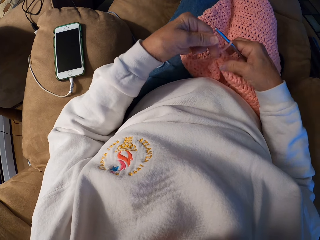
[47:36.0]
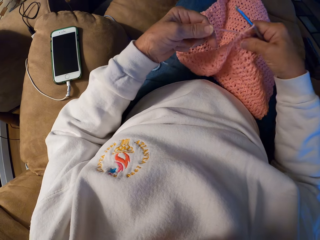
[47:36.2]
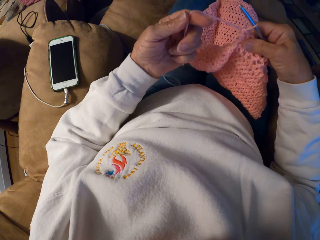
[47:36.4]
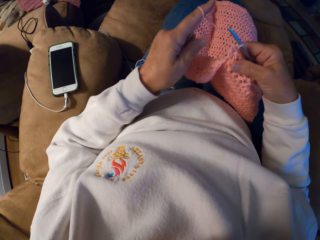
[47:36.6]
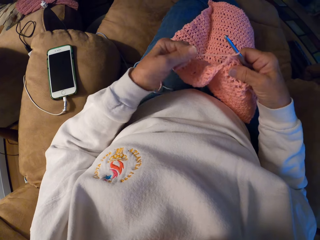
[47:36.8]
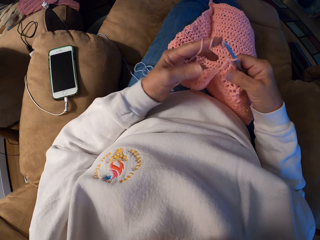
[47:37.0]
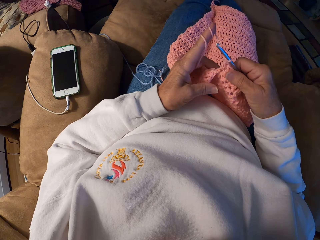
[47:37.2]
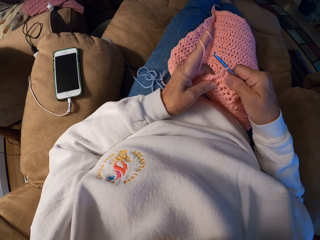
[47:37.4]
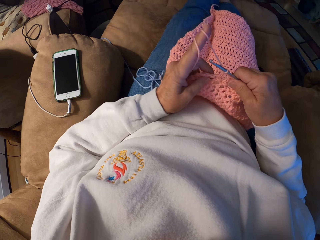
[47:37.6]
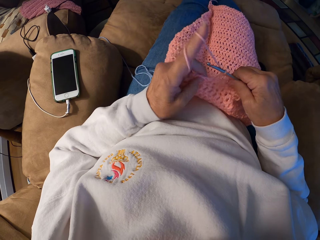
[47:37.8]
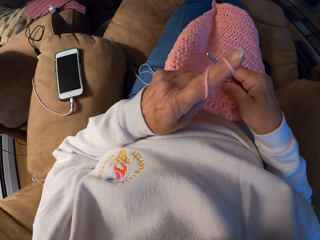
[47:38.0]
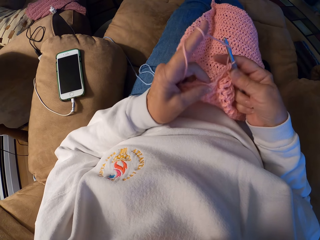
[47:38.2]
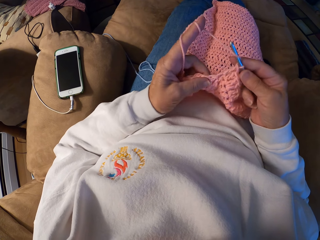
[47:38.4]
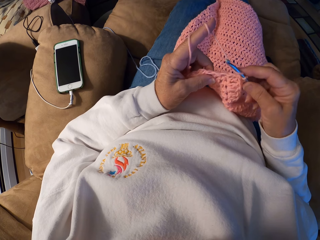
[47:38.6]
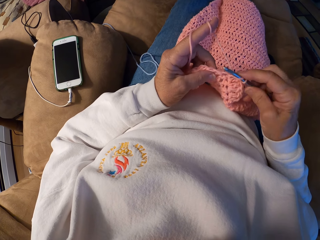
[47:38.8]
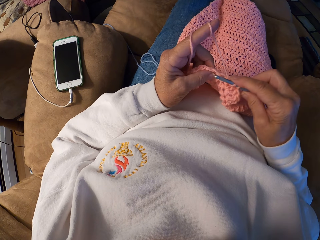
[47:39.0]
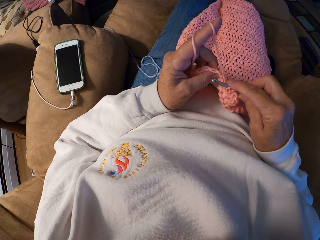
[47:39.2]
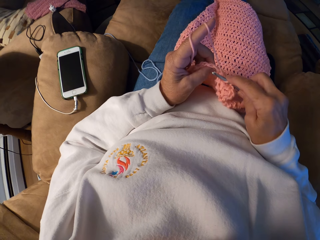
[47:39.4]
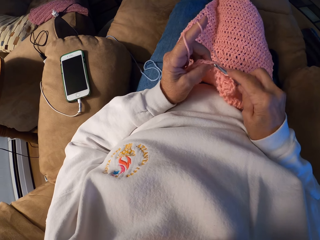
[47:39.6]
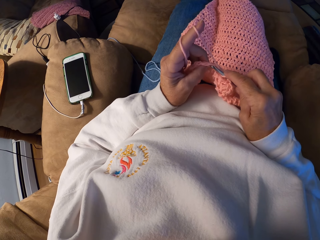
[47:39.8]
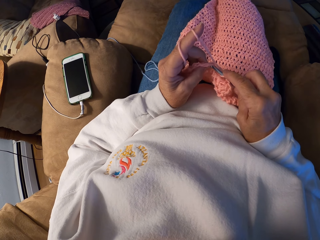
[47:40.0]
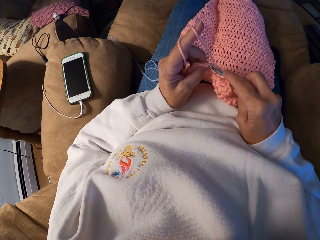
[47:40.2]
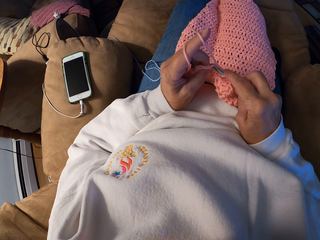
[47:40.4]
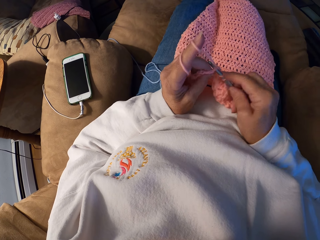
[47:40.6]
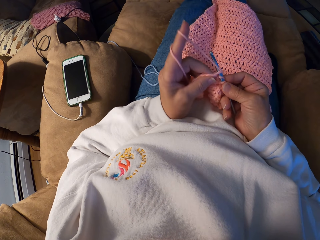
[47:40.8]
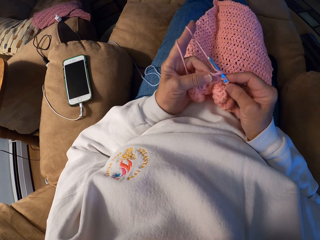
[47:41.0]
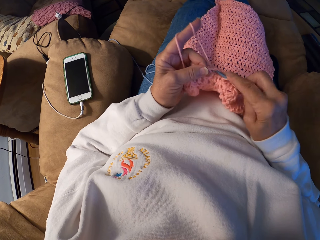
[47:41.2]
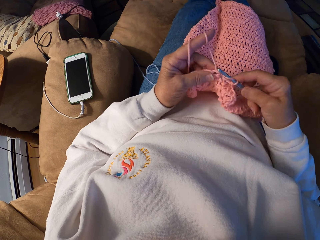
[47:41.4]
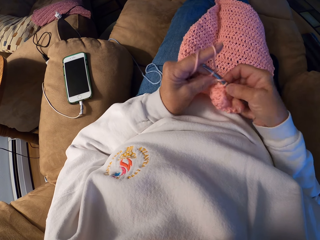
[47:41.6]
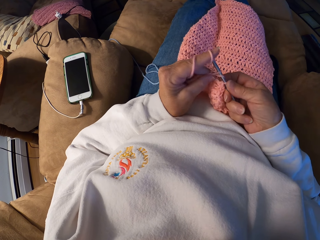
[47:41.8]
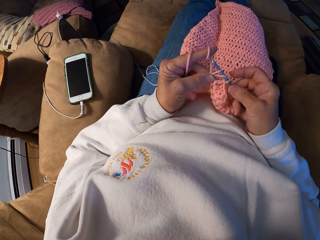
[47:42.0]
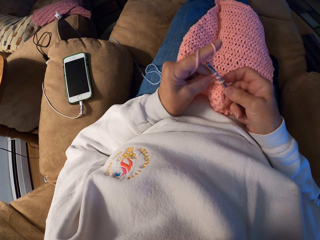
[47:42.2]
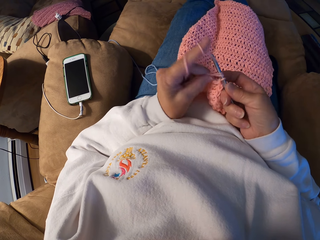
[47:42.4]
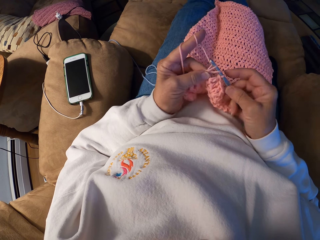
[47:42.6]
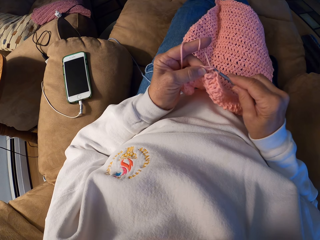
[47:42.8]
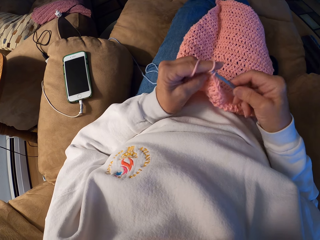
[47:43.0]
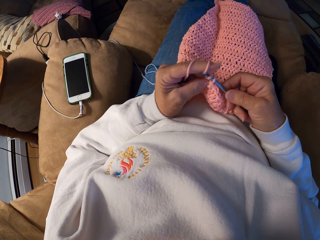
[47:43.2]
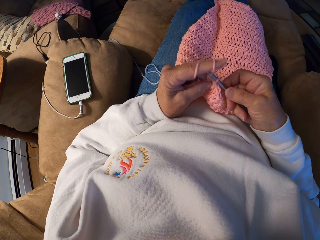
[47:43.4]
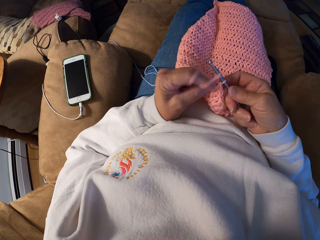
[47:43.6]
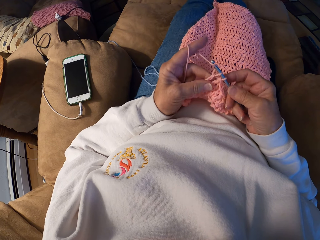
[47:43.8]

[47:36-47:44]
The camera wearer picks up the crochet hook. She adjusts the yarn strand with her left index finger. She crochets the yarn with her hands.

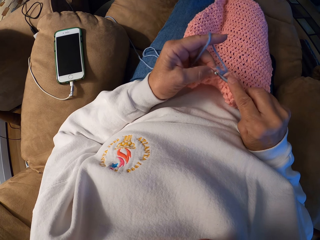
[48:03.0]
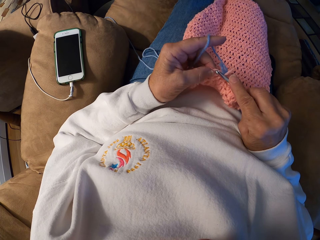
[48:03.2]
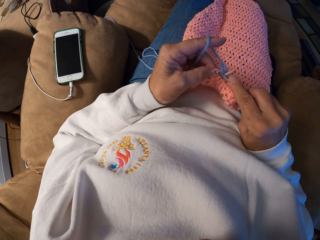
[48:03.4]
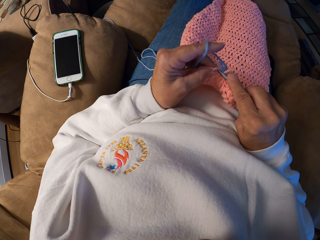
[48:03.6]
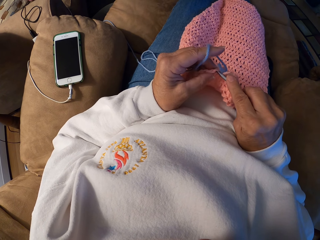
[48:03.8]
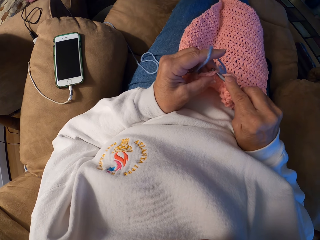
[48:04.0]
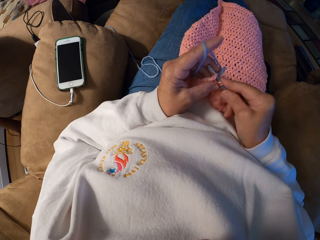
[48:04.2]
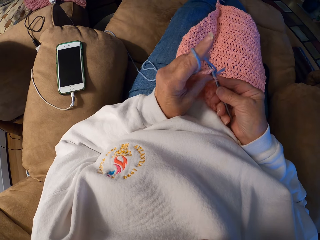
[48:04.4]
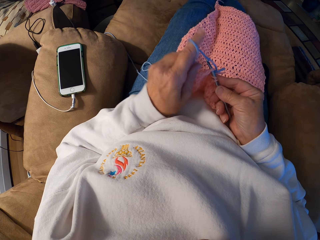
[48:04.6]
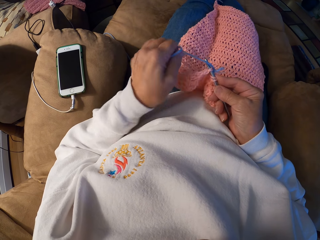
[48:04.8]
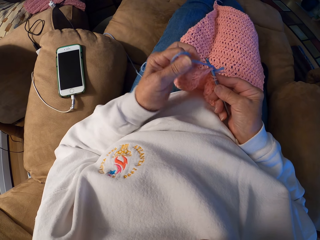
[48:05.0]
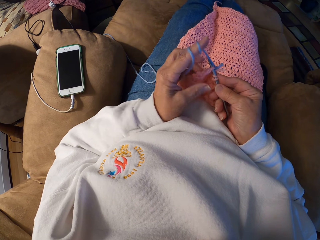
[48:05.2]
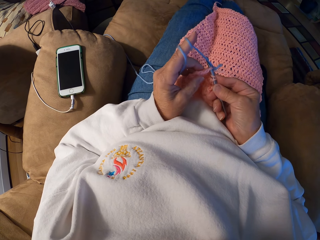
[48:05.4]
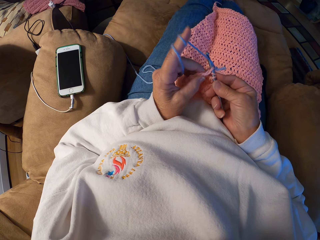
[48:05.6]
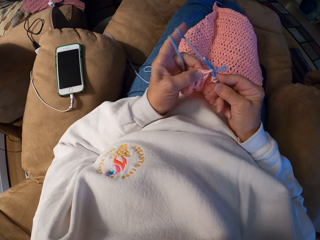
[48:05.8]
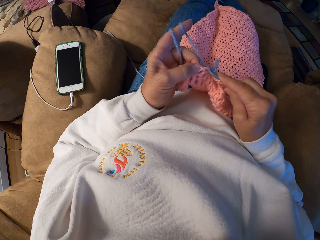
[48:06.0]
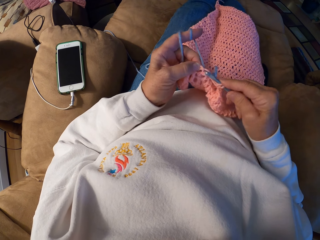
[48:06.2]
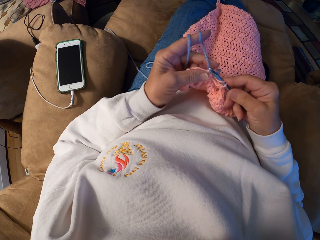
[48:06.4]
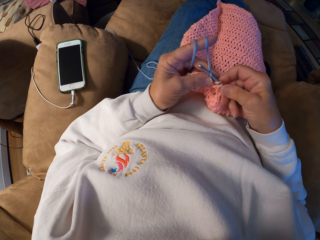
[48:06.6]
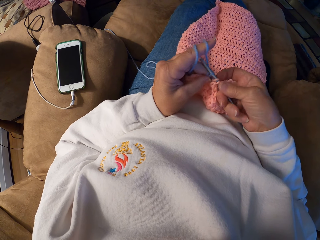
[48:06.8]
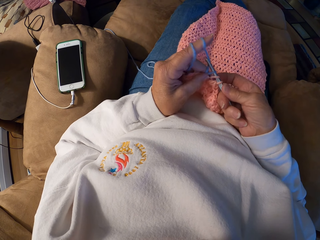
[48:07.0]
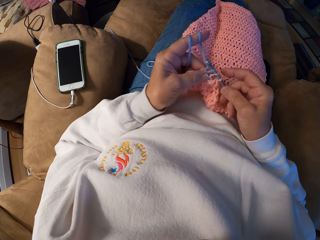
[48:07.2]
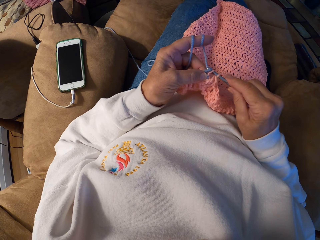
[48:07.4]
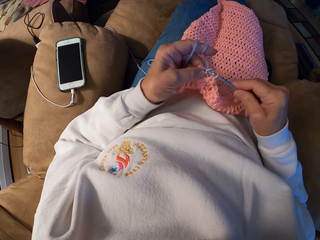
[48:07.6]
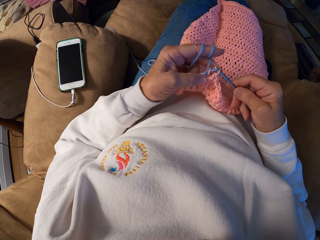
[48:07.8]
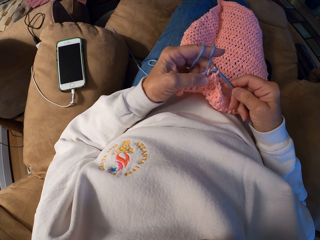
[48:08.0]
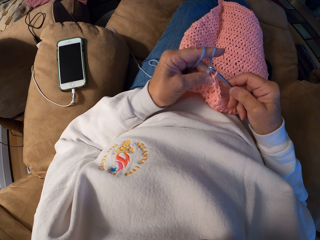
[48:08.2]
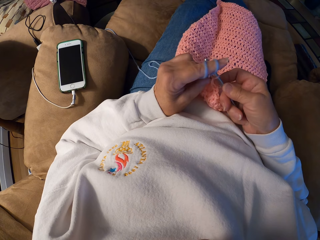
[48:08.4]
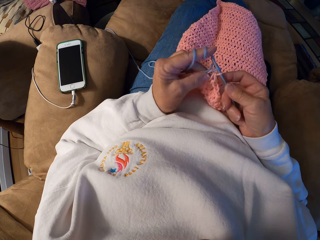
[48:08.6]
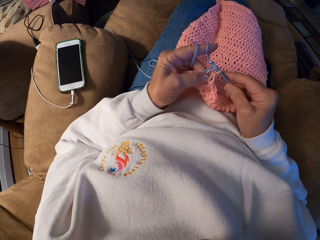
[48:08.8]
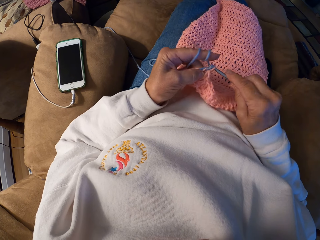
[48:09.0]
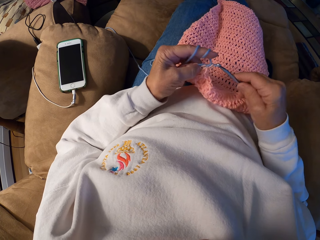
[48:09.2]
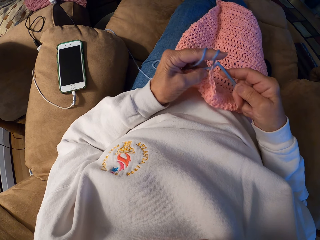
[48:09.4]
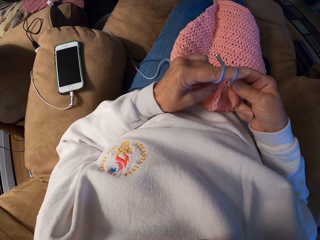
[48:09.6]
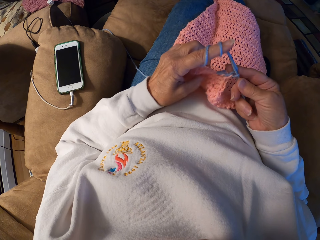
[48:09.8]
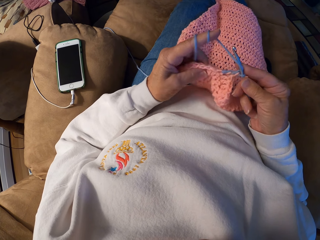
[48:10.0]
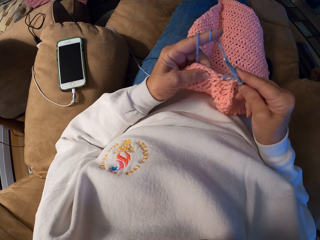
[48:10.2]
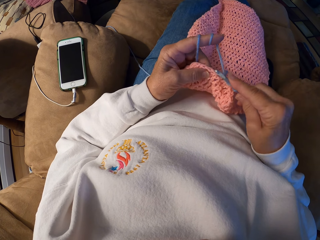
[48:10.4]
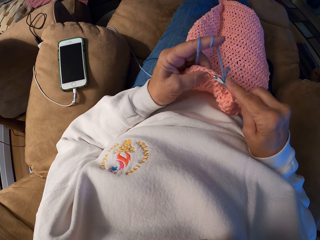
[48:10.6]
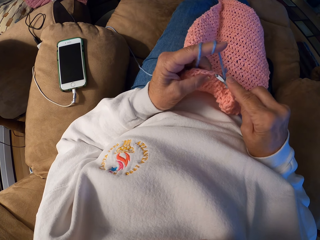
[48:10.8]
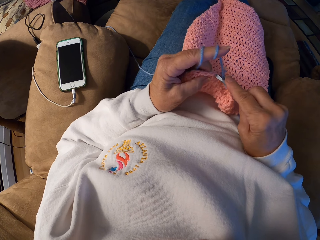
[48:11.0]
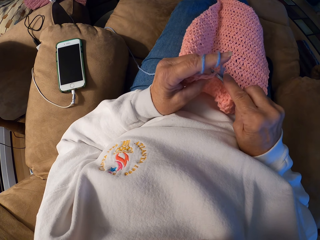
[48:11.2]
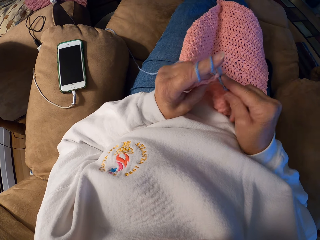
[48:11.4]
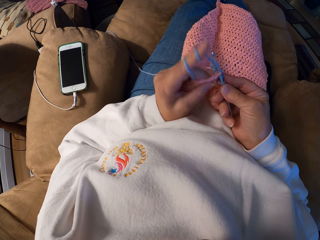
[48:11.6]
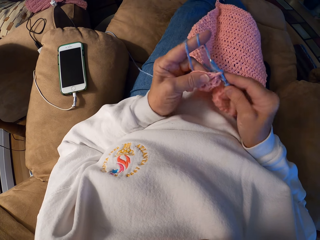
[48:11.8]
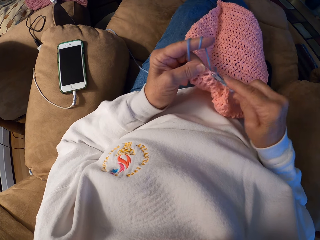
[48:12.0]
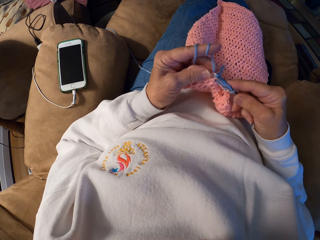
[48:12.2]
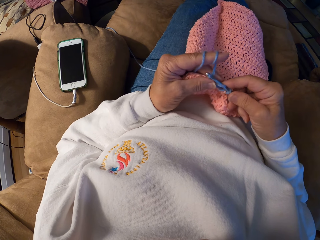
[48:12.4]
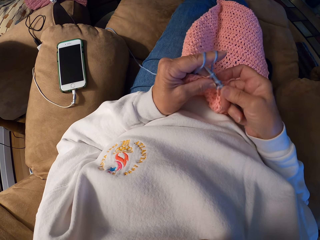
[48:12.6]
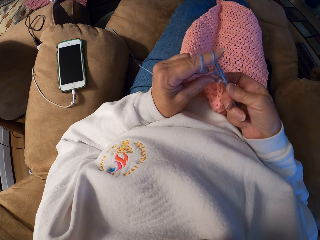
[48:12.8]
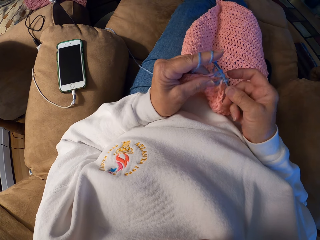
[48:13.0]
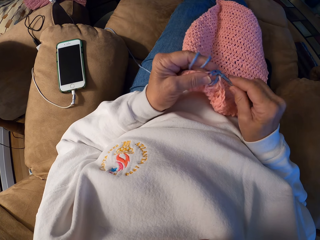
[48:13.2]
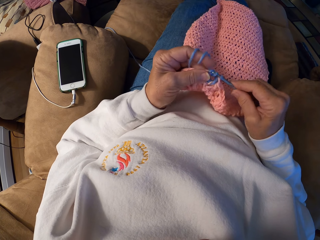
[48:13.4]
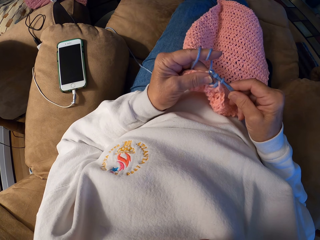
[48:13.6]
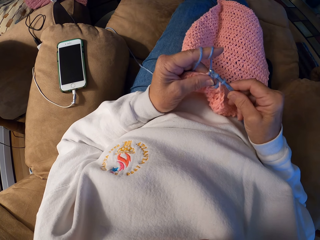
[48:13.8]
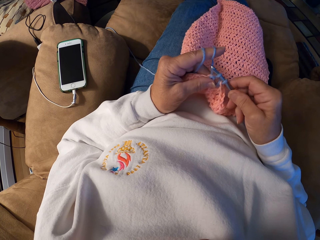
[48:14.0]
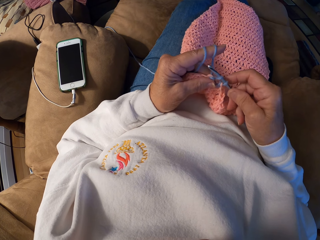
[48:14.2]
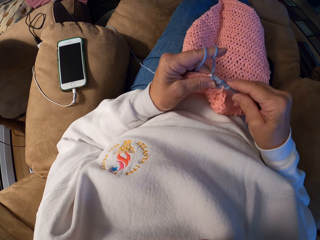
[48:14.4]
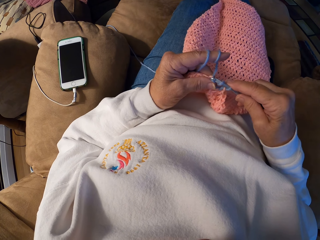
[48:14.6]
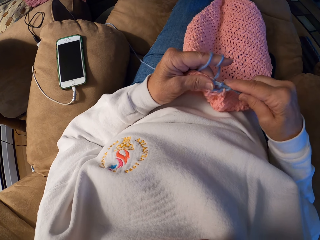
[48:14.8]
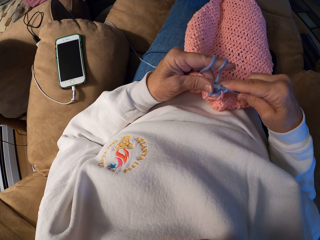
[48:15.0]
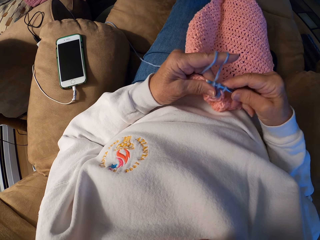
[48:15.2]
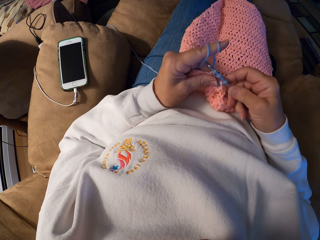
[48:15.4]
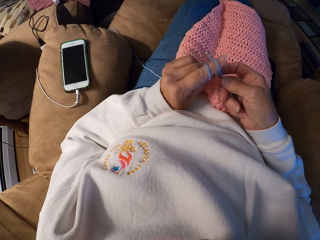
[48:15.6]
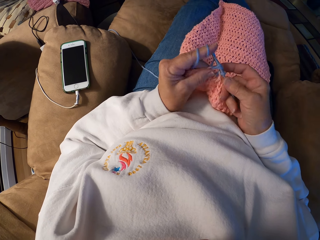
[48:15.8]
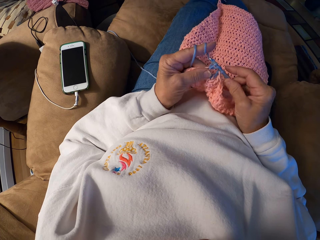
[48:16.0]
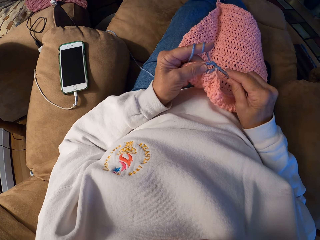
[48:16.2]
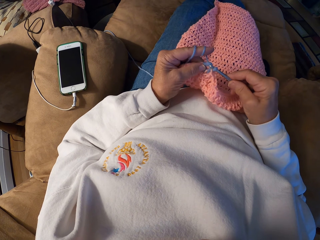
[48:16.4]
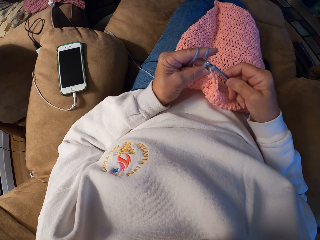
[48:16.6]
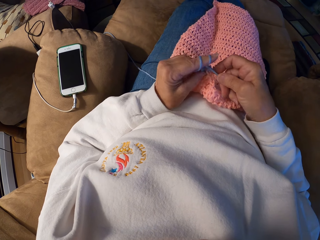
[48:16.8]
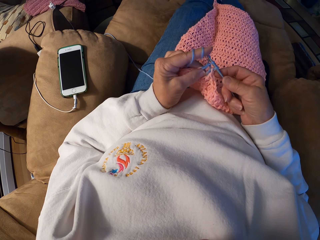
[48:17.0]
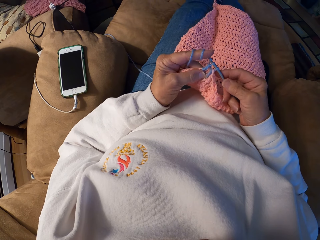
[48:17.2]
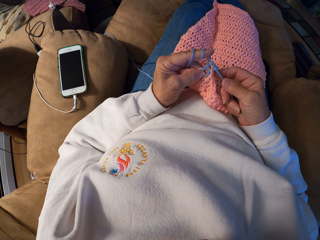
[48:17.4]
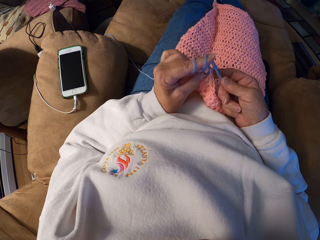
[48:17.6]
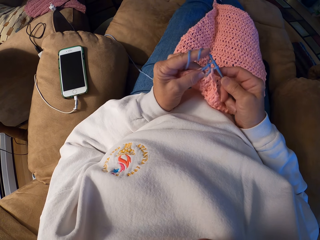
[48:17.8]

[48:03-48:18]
The camera wearer adjusts the yarn strand with her left index finger. She crochets the yarn with her hands.
